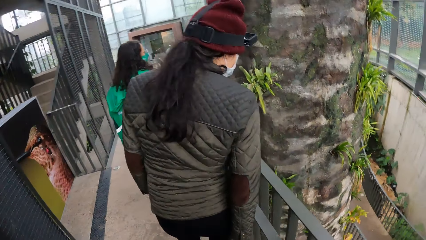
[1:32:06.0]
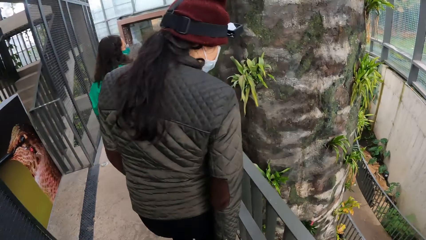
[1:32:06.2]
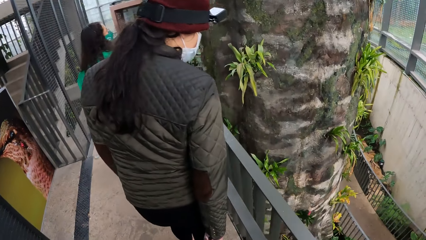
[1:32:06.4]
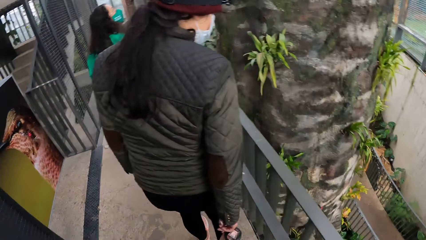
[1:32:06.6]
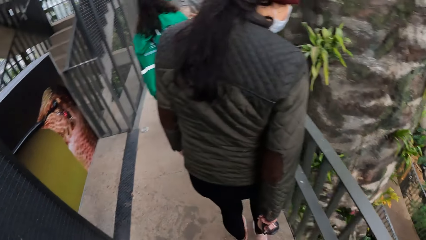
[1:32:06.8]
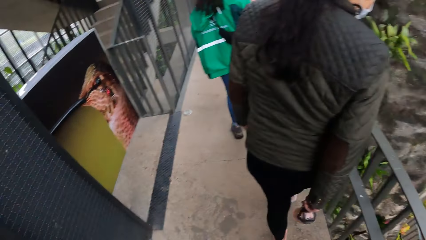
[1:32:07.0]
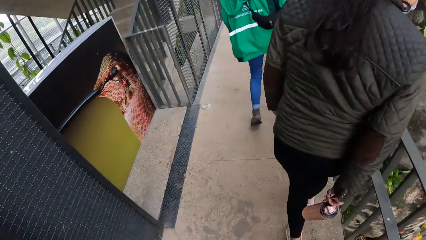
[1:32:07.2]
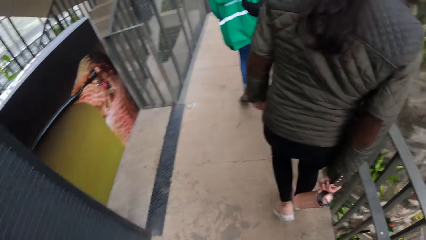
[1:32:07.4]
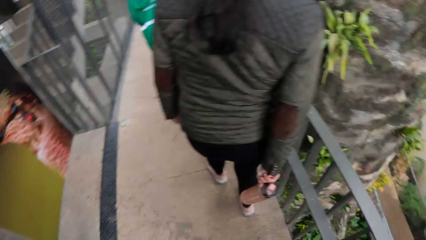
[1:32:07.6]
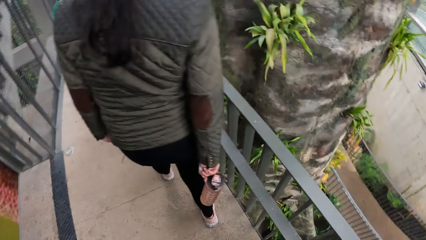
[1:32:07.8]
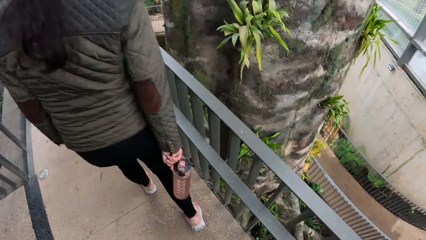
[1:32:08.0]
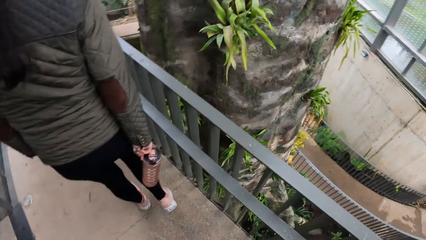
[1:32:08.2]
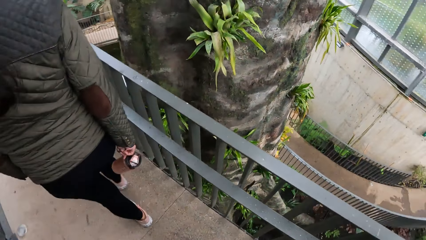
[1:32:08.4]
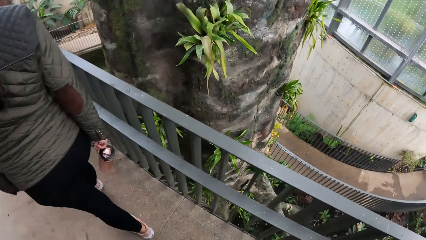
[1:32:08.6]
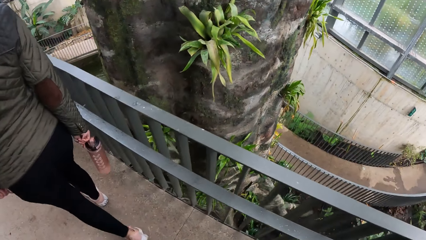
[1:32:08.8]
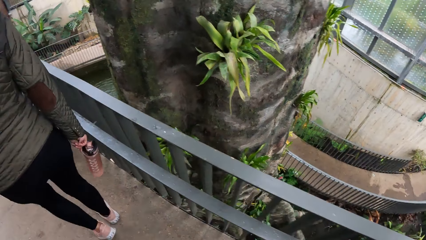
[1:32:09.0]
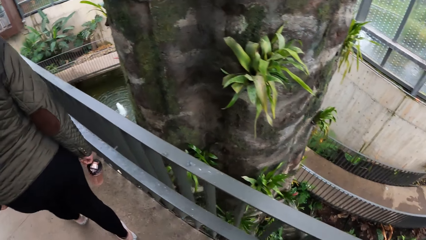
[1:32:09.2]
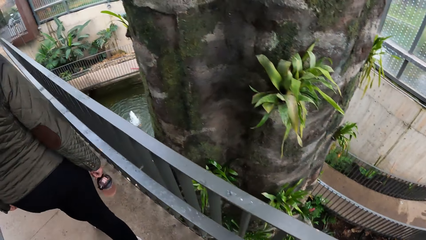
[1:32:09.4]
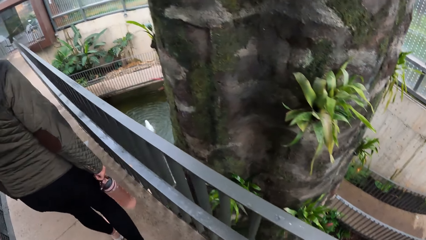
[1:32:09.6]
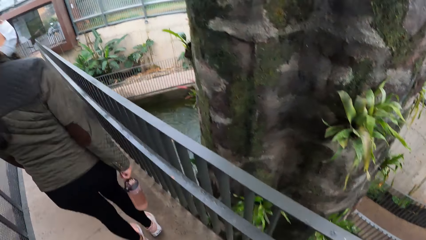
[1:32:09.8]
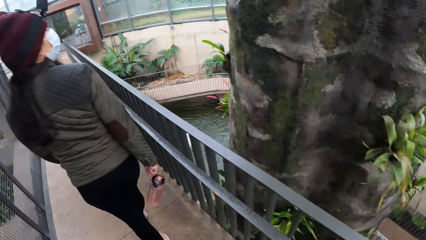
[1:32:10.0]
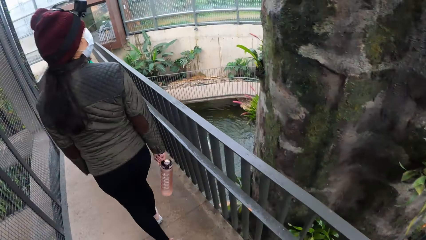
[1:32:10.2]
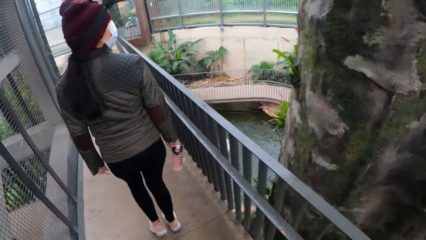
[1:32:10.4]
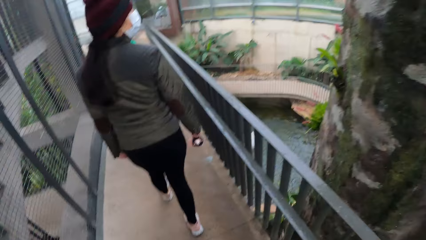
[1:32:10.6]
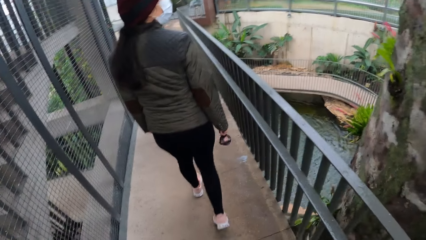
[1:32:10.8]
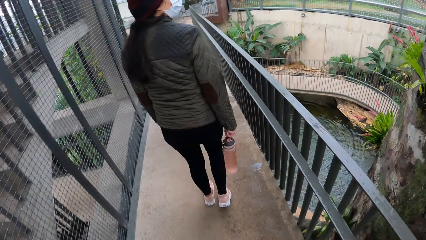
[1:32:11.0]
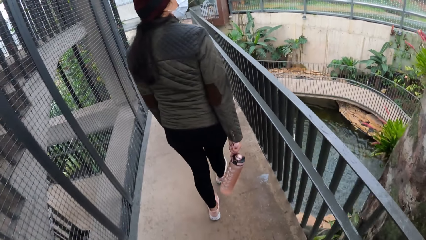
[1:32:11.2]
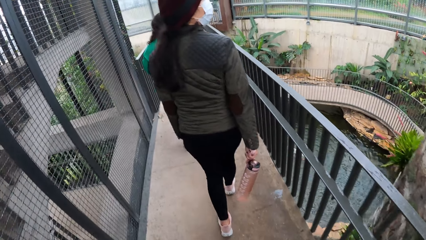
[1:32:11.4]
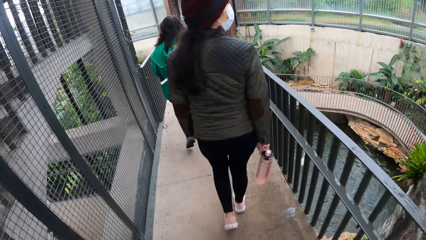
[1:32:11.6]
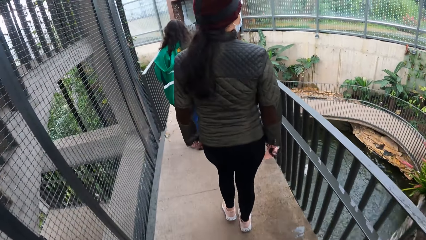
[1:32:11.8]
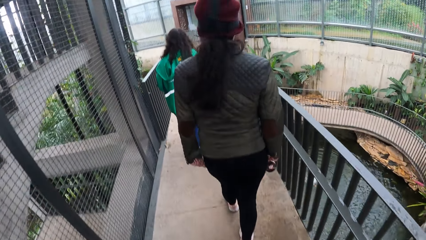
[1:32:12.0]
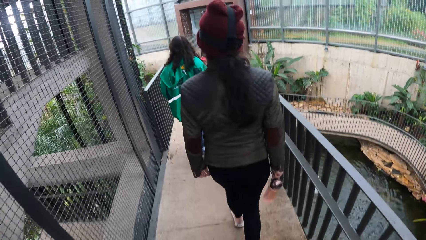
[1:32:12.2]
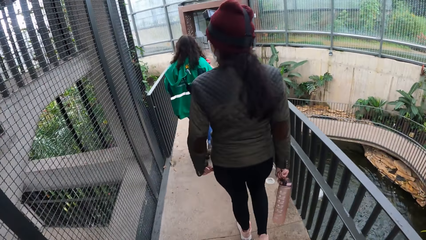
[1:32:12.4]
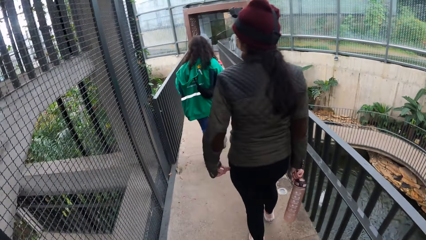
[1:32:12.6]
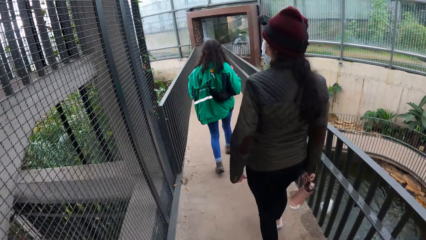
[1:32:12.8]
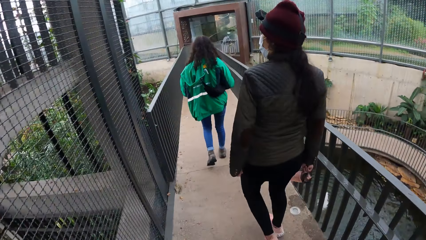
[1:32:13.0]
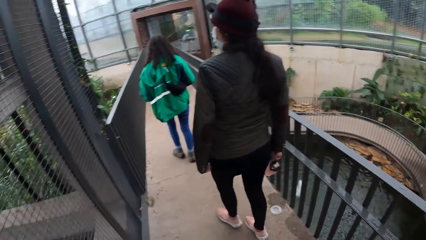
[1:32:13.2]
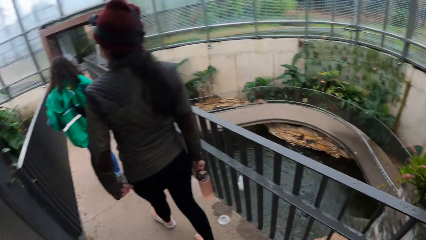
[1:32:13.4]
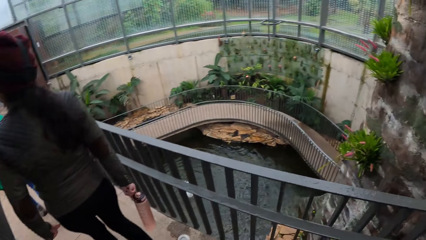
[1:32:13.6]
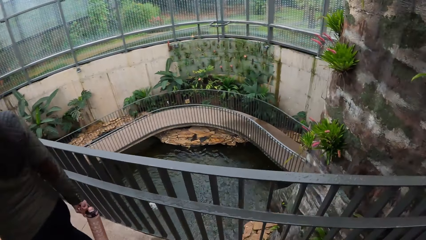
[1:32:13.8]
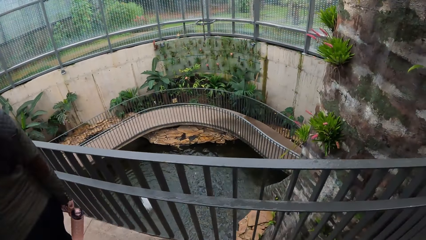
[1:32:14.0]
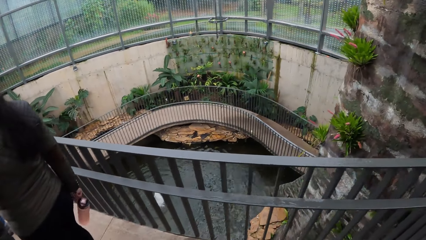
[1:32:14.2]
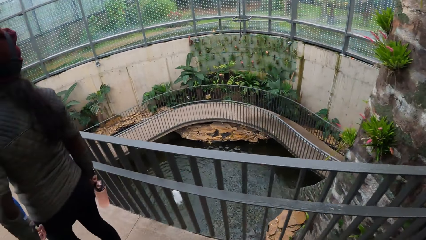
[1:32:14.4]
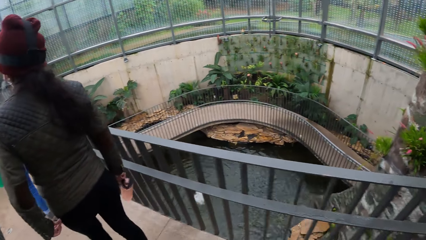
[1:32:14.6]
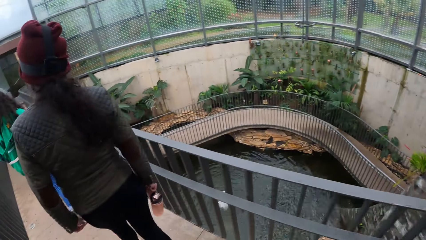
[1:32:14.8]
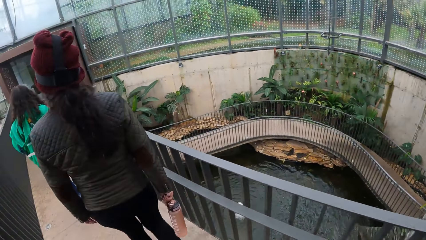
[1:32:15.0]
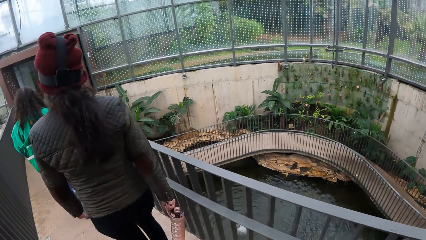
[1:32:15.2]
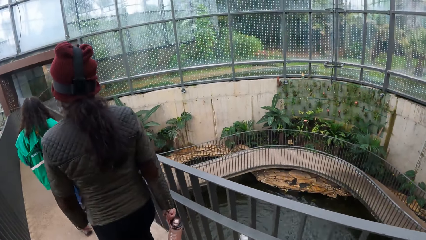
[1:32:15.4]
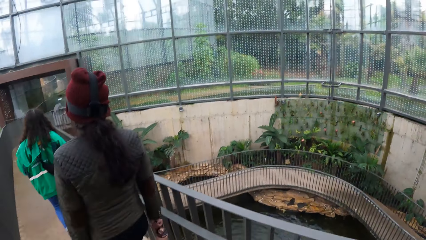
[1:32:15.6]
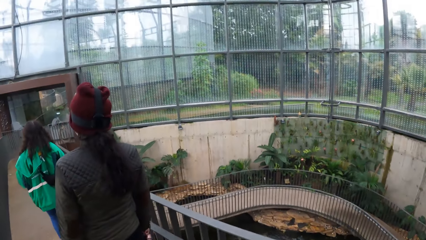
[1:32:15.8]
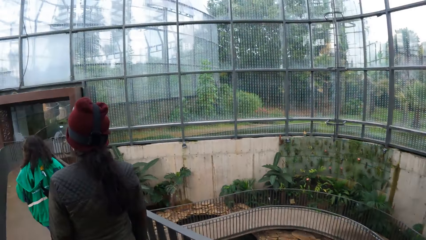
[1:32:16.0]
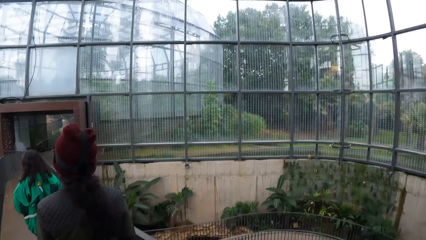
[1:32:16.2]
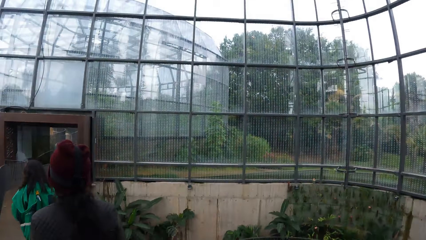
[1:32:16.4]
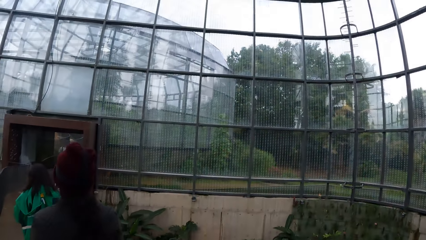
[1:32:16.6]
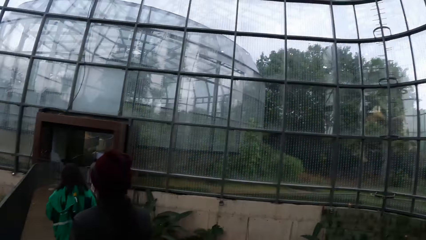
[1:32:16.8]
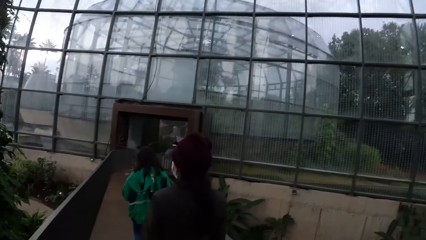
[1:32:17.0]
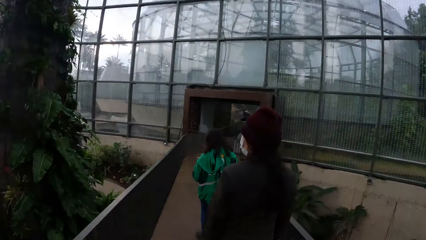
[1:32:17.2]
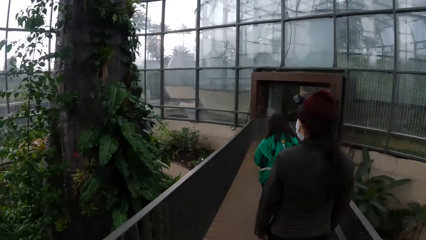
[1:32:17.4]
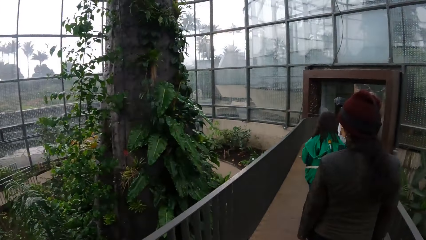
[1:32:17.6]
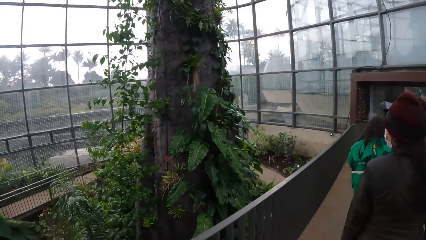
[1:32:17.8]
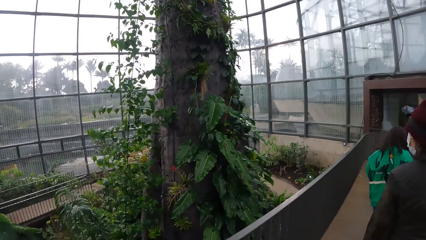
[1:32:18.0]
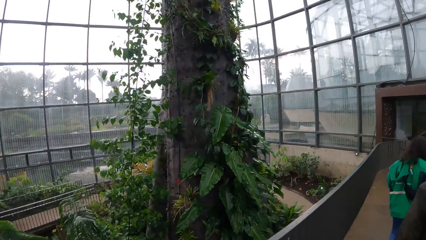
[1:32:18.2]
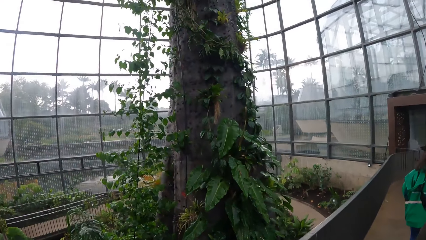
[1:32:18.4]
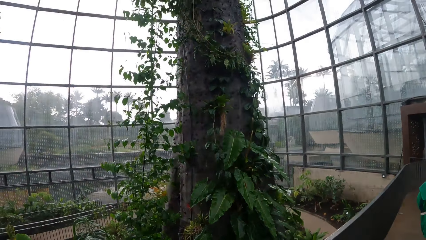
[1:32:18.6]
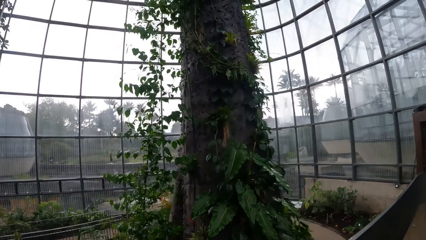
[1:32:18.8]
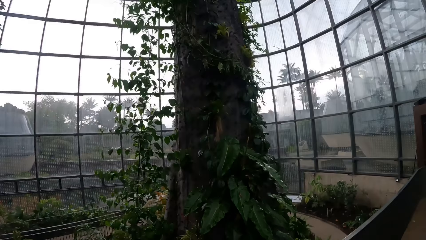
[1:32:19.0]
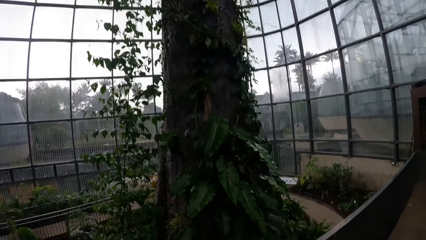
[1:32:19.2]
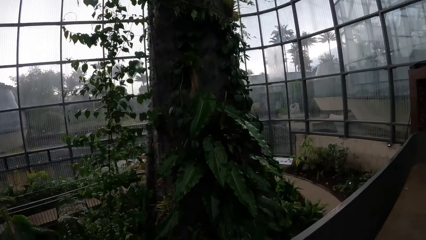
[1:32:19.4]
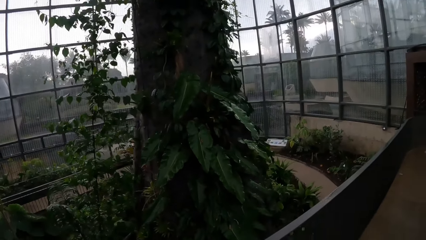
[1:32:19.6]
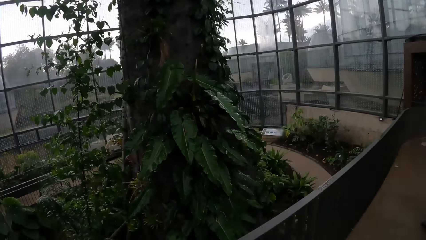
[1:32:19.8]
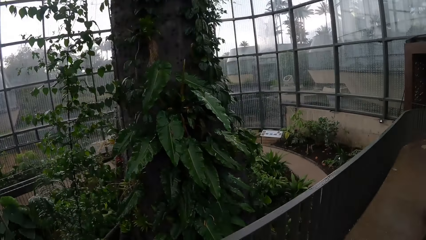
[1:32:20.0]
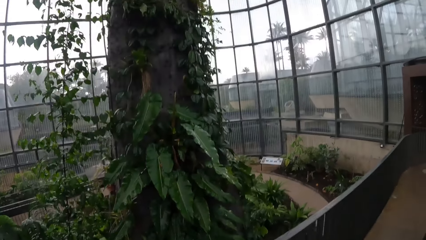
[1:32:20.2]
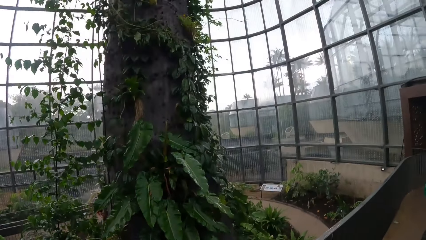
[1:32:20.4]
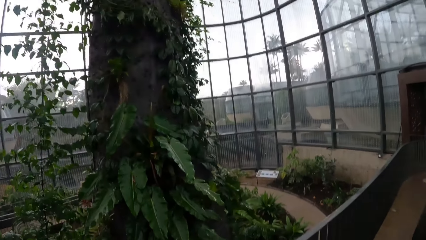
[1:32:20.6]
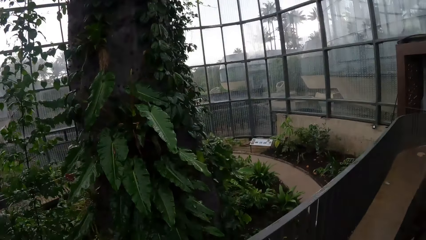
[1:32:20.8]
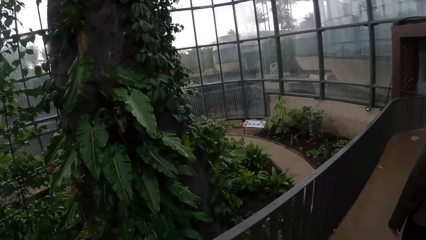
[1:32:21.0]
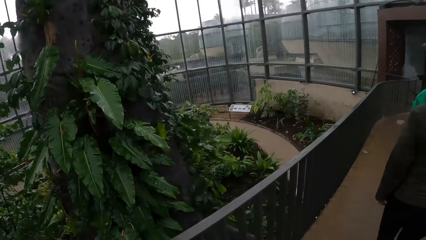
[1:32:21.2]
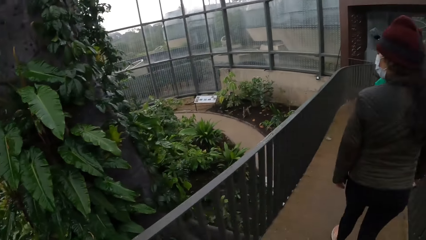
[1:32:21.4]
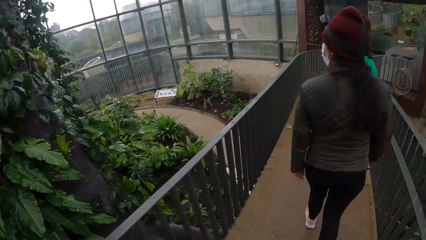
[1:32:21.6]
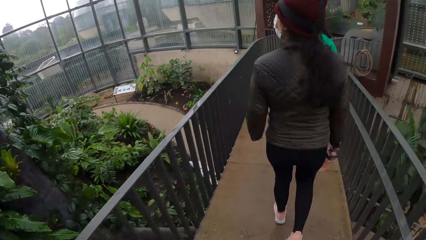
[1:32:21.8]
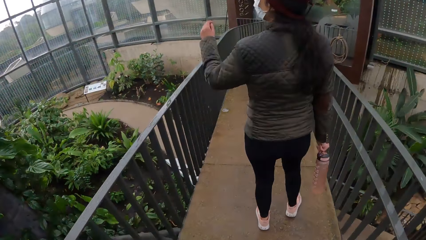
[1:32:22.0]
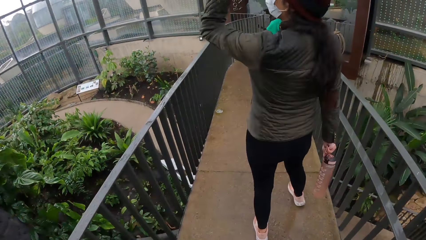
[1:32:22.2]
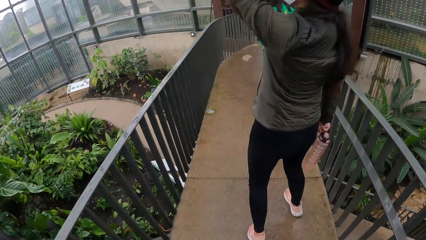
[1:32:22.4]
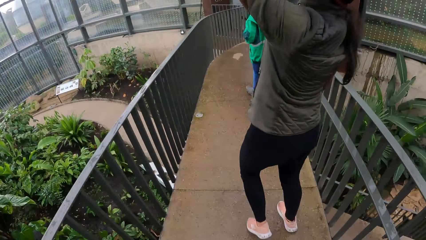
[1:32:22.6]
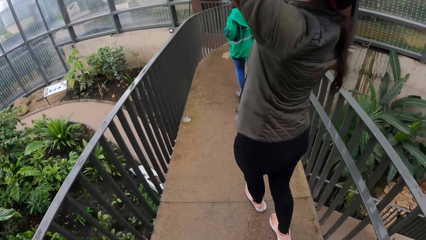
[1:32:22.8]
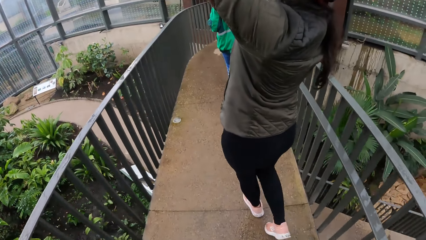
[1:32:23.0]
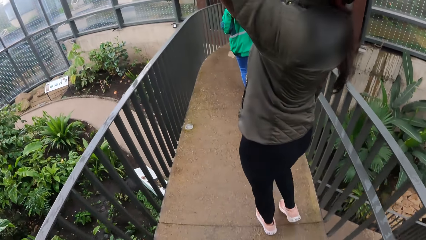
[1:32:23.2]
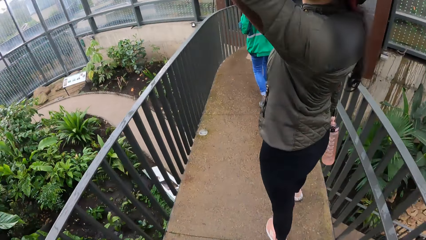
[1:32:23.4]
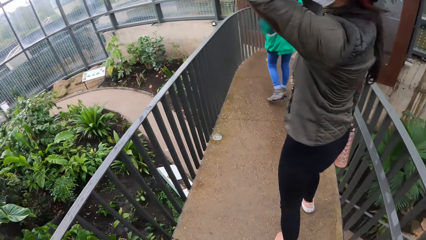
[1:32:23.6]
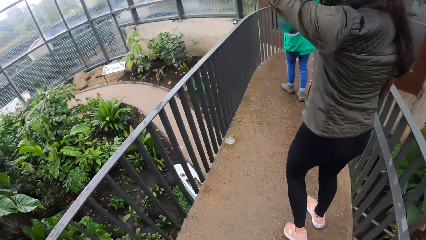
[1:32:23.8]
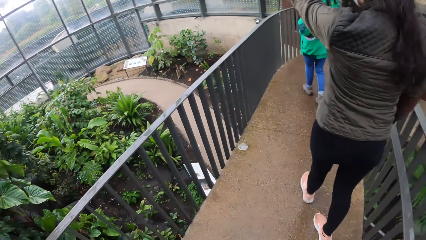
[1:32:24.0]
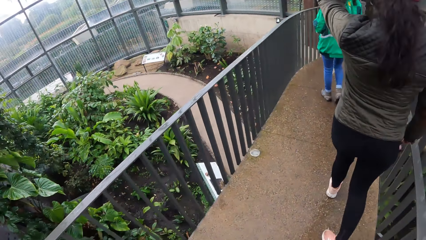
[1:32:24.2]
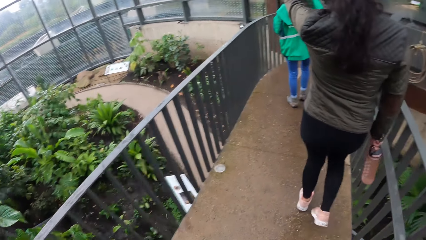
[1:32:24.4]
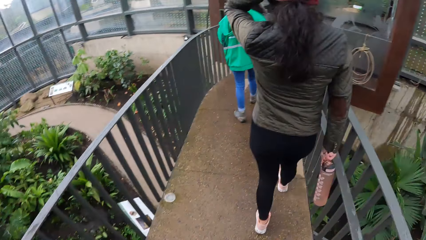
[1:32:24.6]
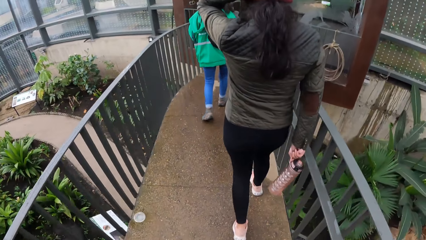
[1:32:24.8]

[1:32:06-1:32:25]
The camera wearer raises a hand.
